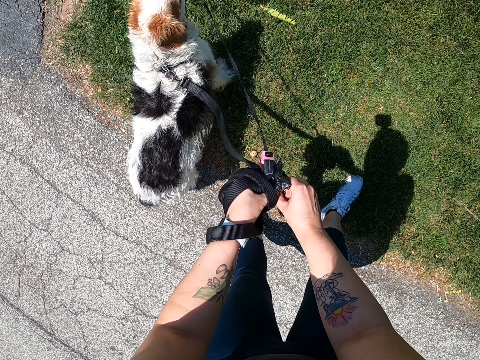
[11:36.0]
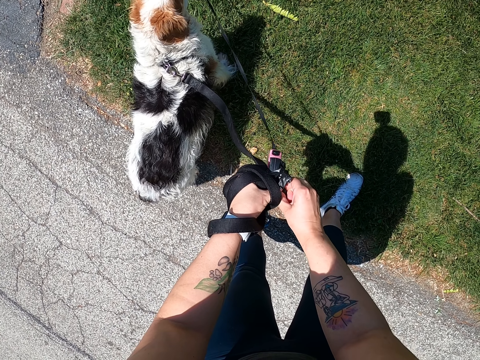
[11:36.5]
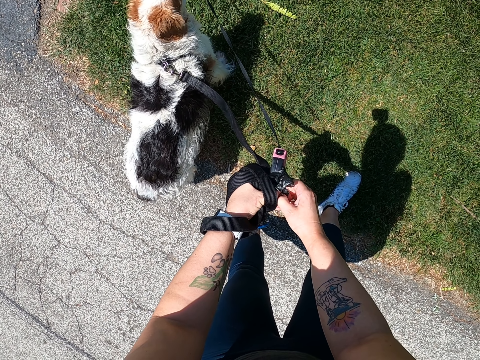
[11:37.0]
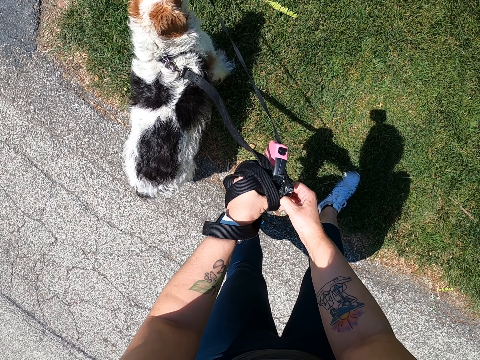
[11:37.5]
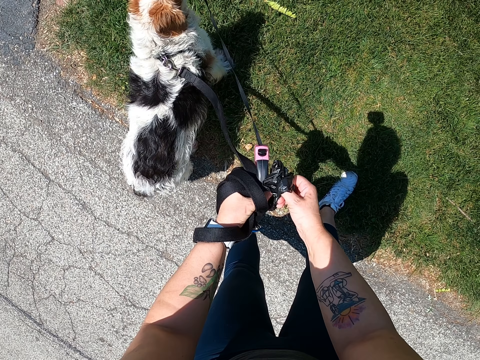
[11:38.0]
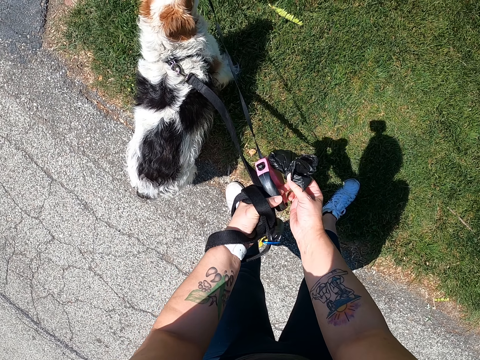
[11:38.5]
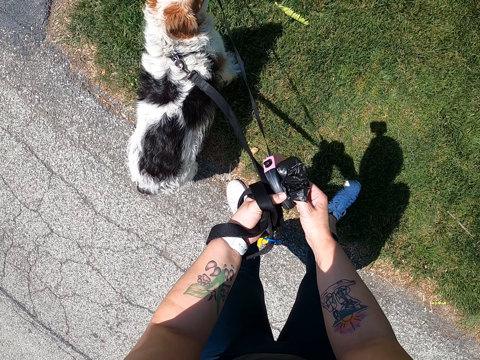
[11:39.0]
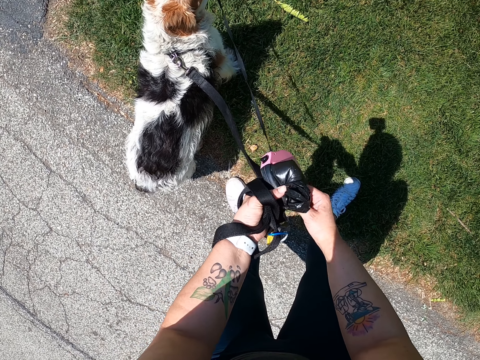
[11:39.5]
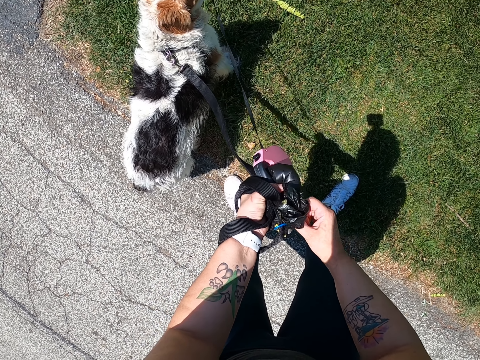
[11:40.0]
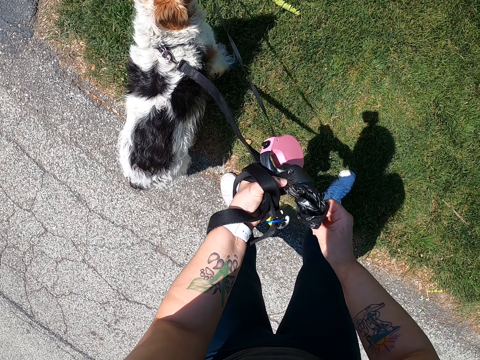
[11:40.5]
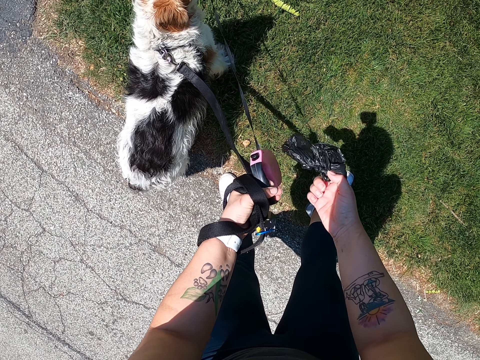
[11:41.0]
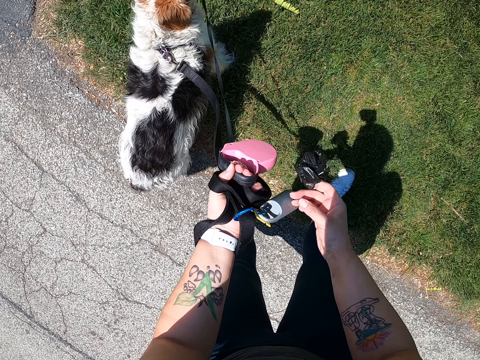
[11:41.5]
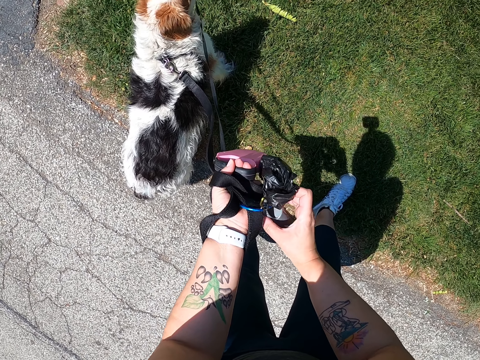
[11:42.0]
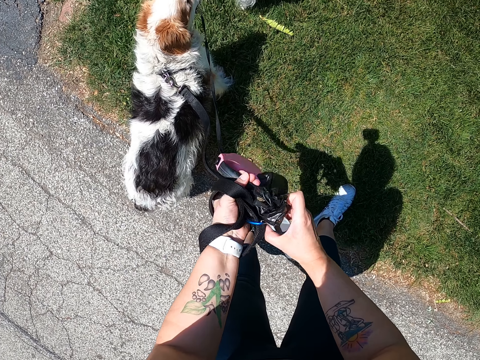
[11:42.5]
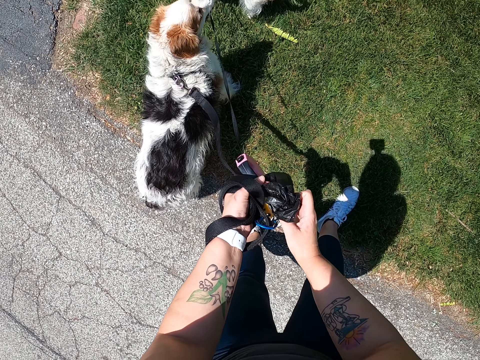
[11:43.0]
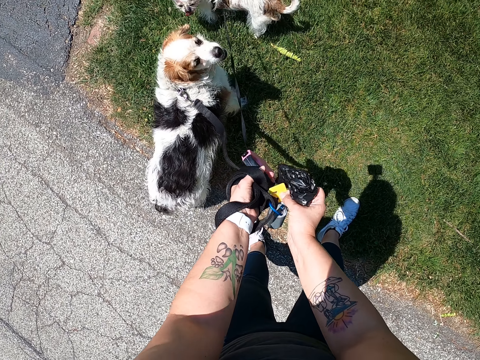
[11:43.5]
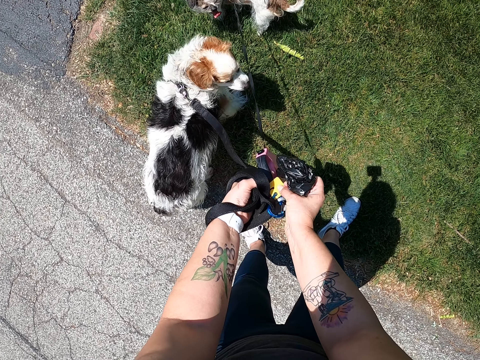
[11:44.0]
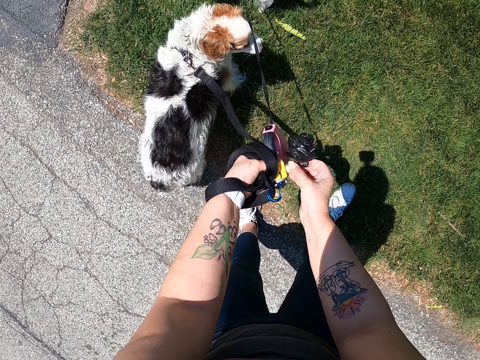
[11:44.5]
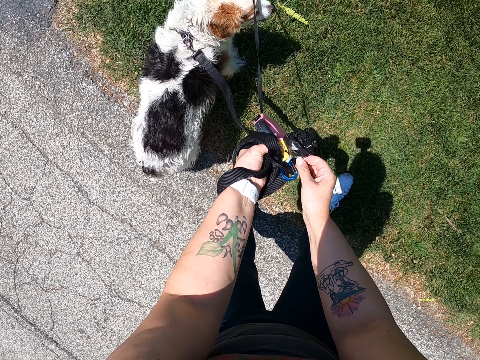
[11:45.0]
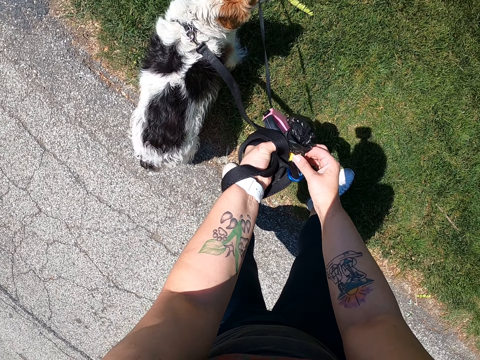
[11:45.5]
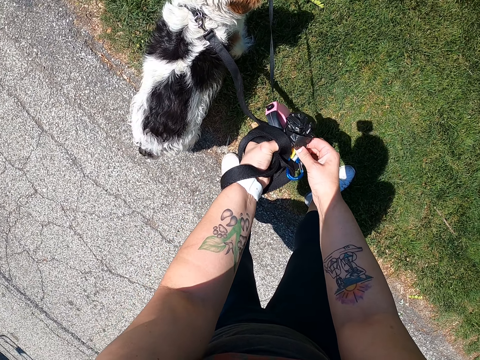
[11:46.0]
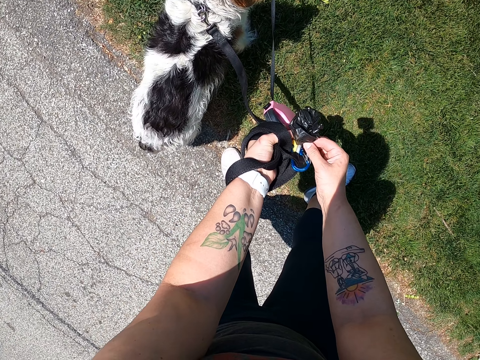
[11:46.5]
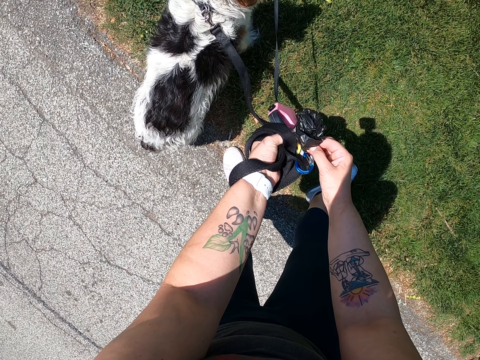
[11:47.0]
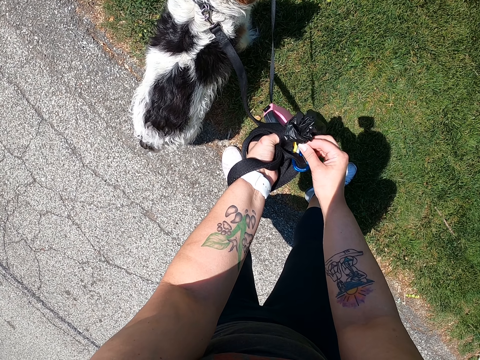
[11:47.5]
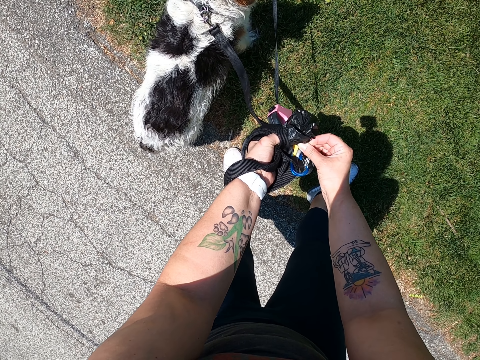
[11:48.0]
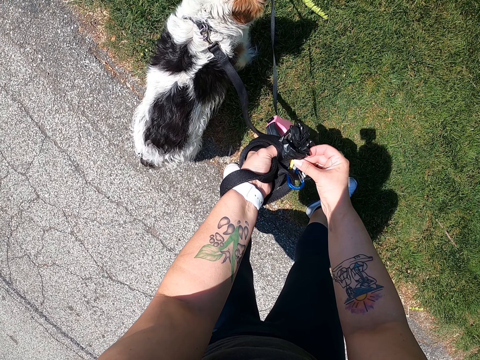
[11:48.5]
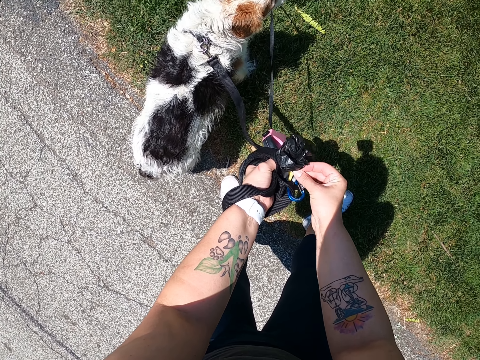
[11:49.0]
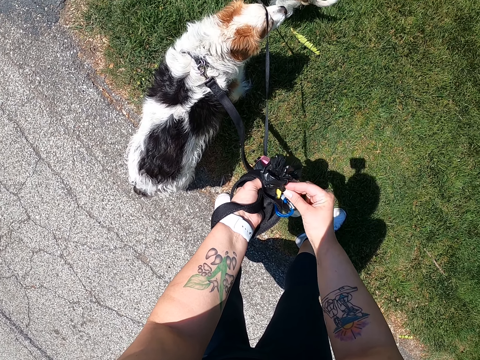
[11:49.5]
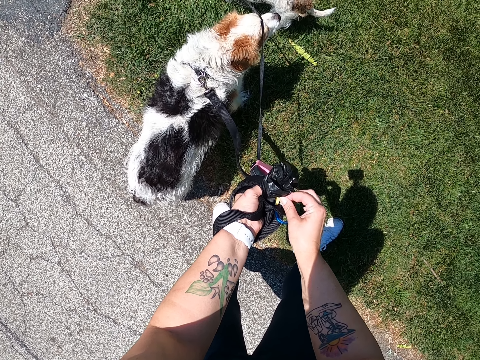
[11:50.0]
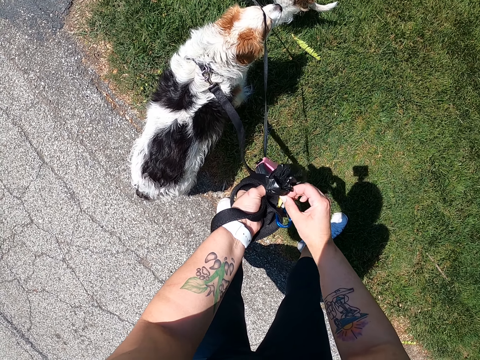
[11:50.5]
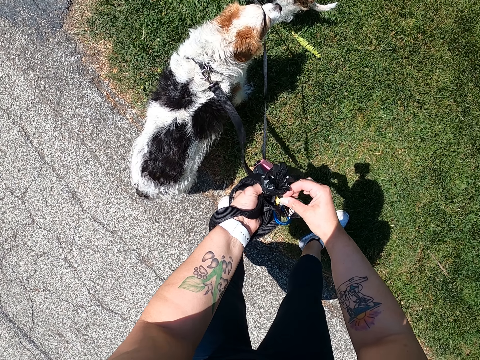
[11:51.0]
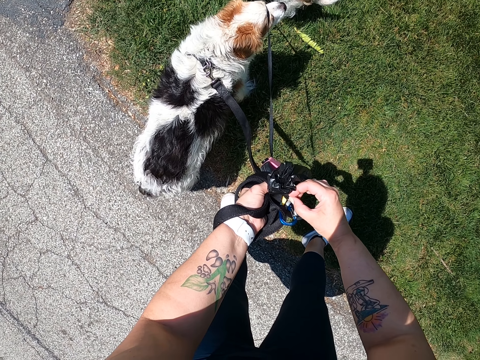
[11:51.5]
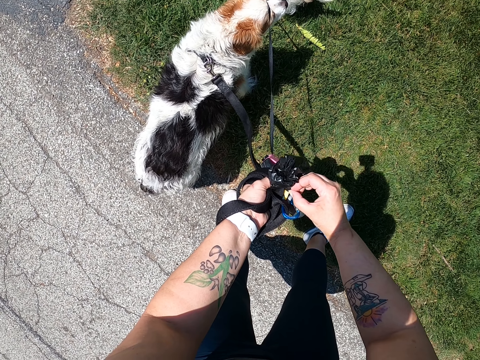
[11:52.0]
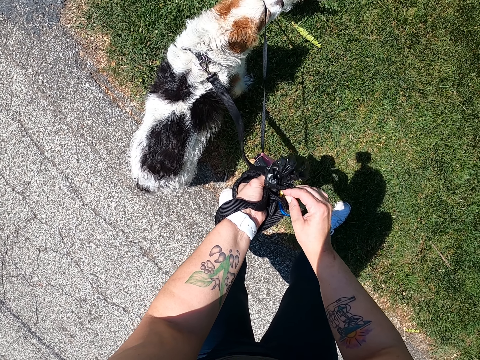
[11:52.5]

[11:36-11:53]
The camera wearer ties the black nylon to a dog leash. She clips the polythene with dog waste on the dog leash handle.

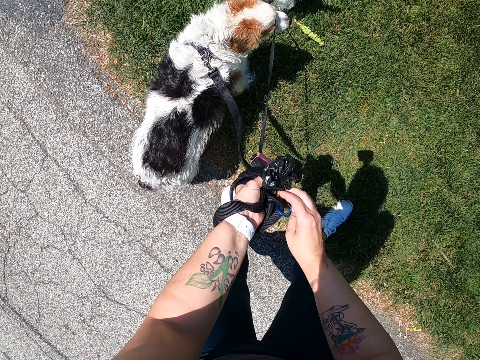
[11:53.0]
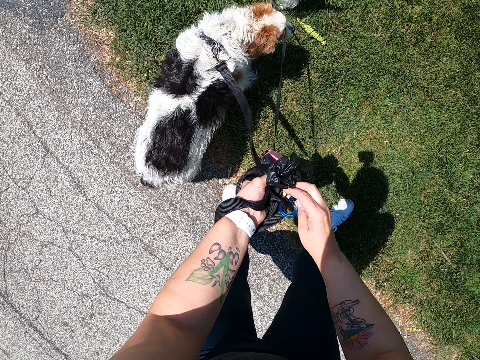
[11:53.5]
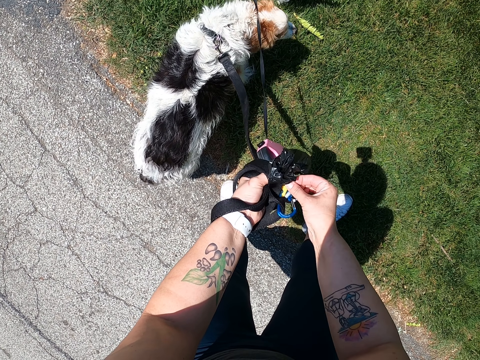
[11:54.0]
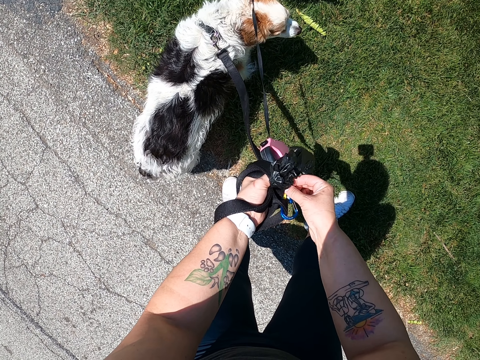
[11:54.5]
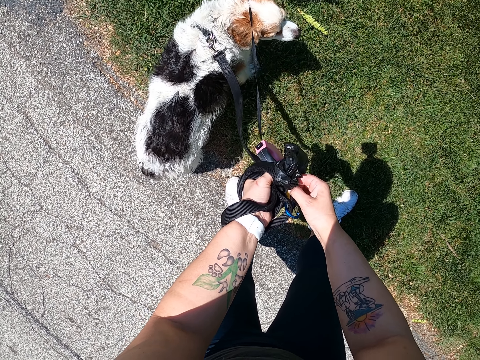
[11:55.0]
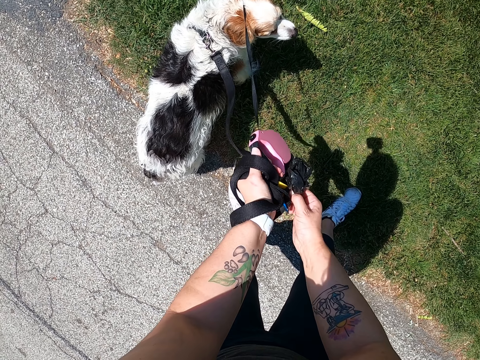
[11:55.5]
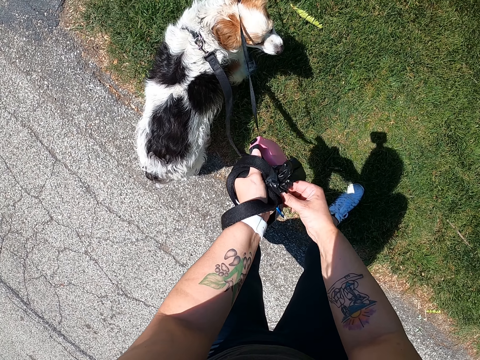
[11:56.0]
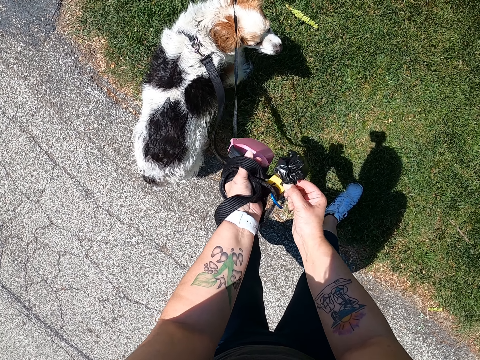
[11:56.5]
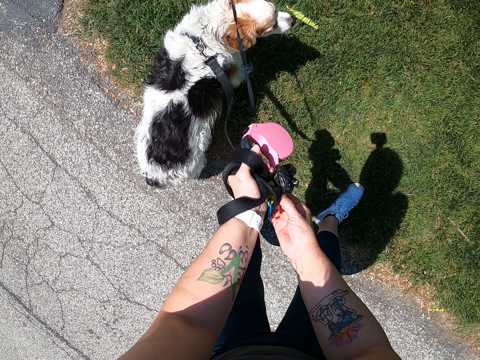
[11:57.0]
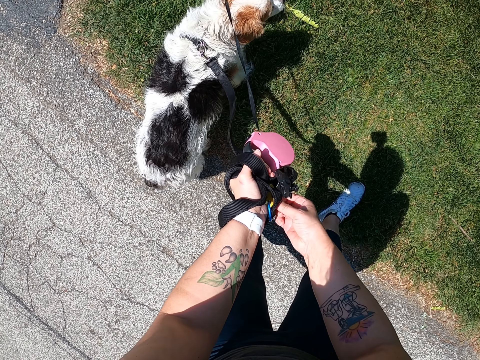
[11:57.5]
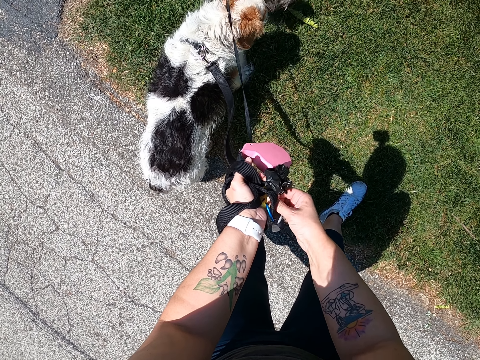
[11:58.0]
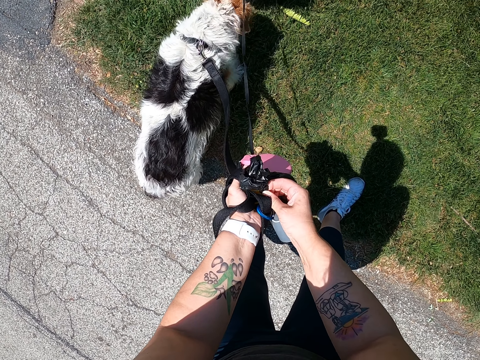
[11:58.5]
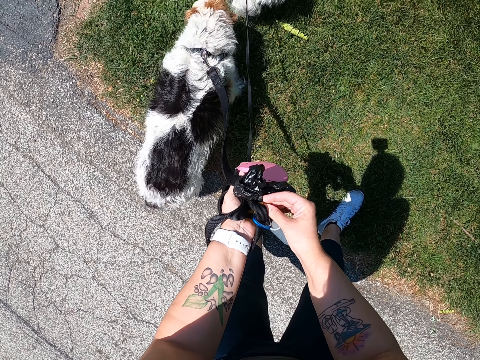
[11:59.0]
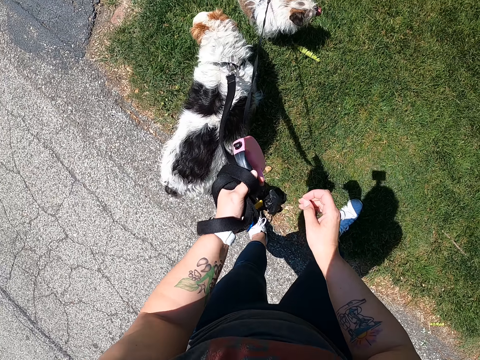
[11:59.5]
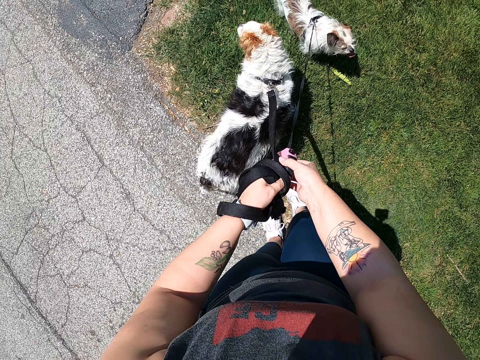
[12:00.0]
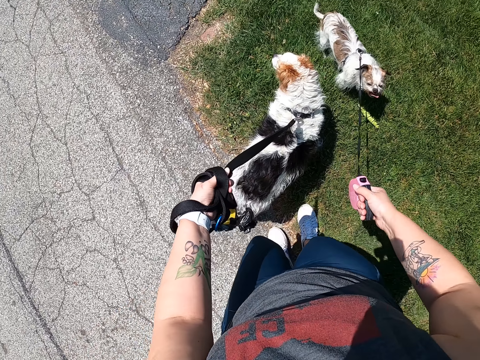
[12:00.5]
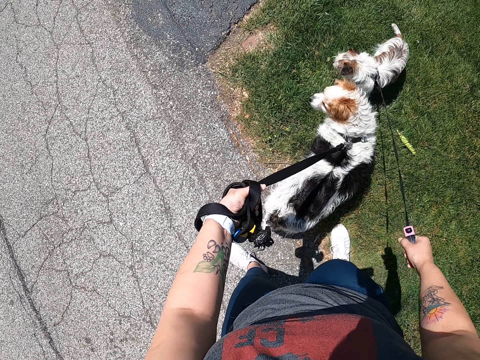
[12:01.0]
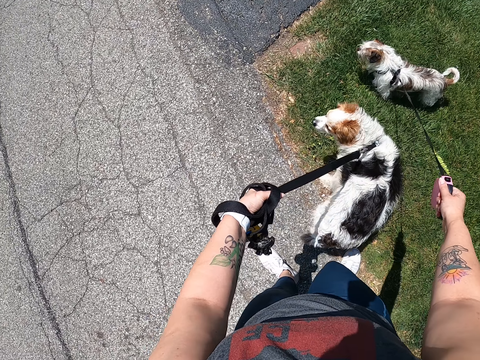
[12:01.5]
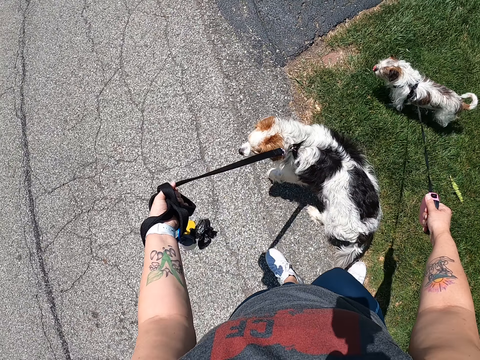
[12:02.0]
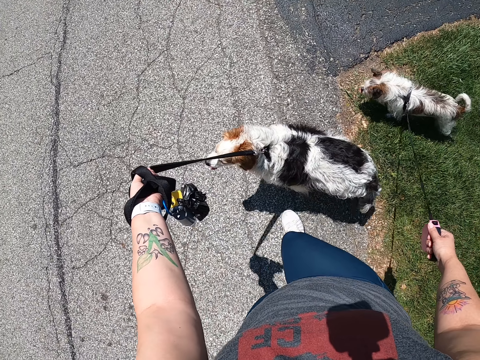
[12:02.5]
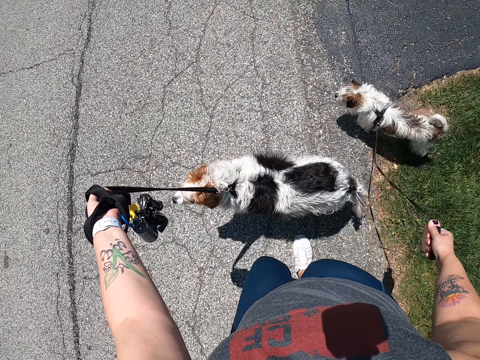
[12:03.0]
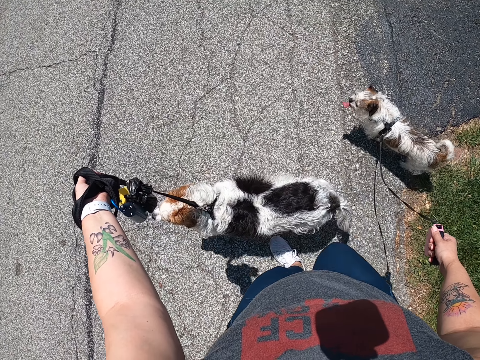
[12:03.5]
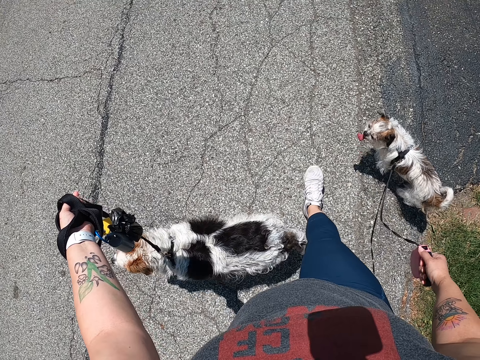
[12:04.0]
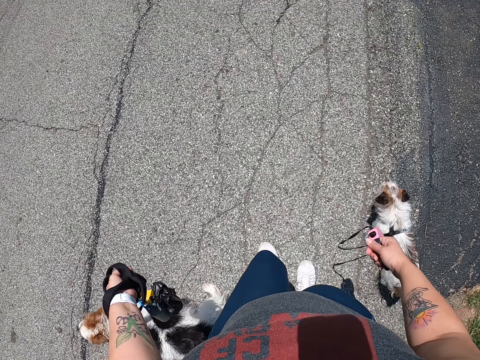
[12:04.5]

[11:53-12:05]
The camera wearer moves the dog leash from her left hand to her right hand. She walks with the dogs.
